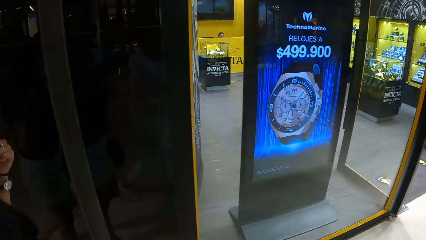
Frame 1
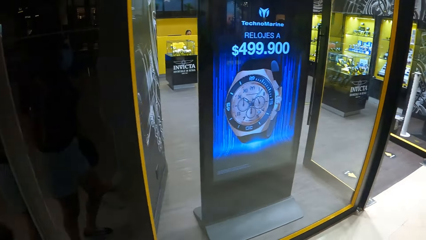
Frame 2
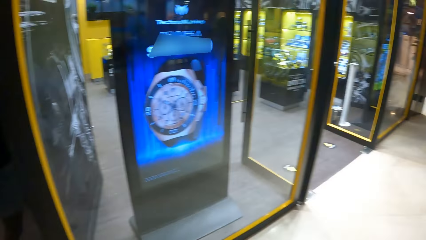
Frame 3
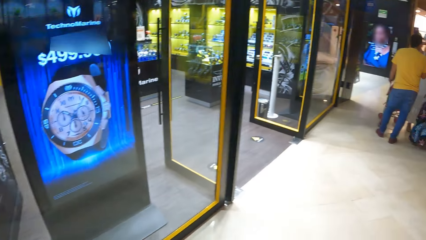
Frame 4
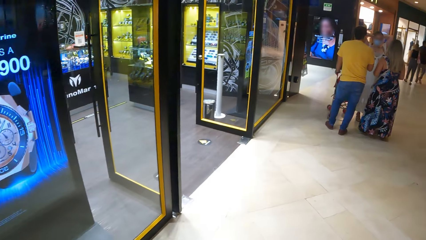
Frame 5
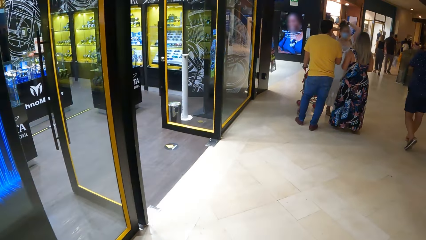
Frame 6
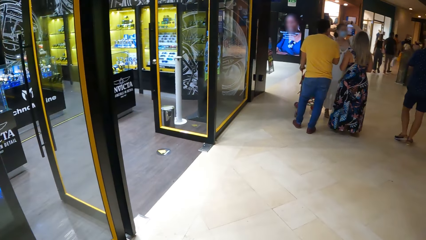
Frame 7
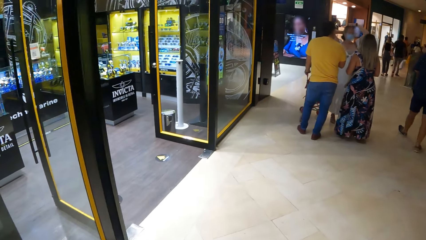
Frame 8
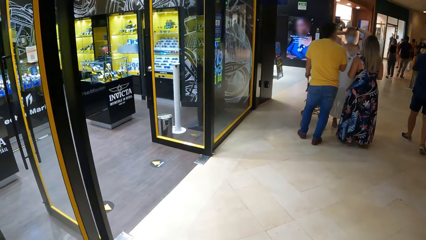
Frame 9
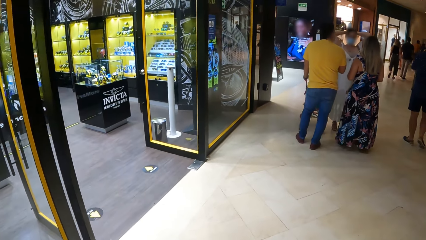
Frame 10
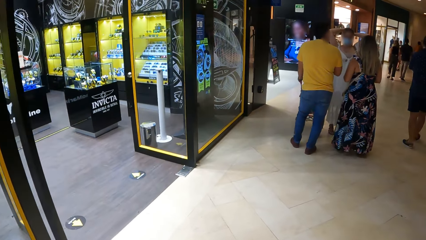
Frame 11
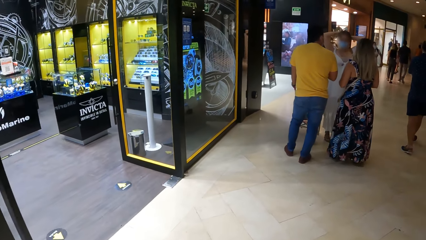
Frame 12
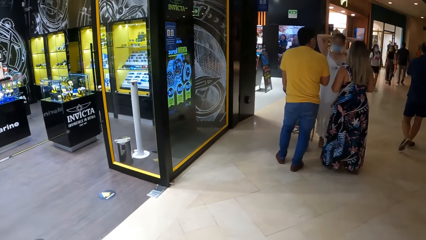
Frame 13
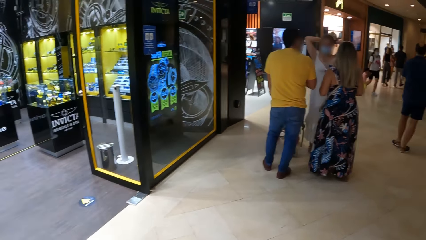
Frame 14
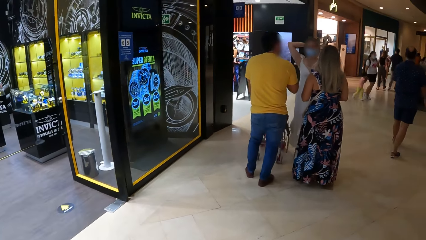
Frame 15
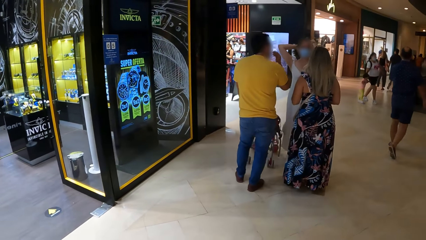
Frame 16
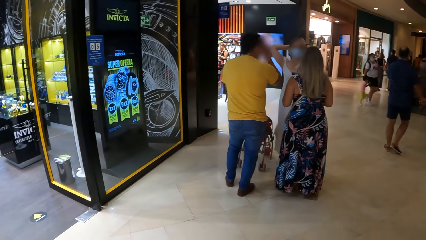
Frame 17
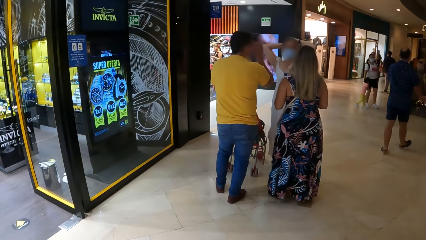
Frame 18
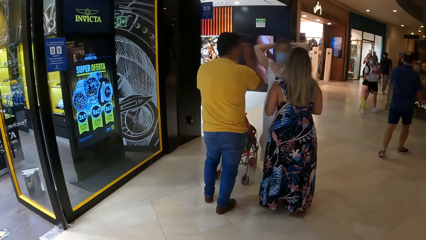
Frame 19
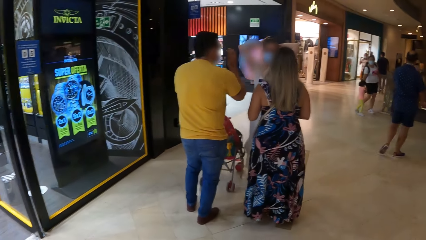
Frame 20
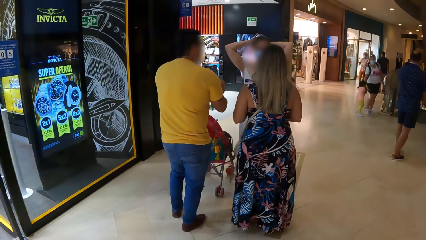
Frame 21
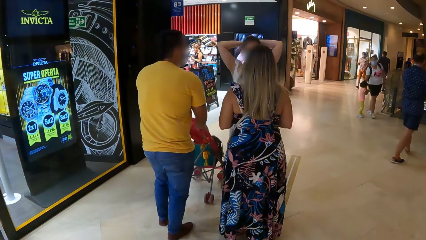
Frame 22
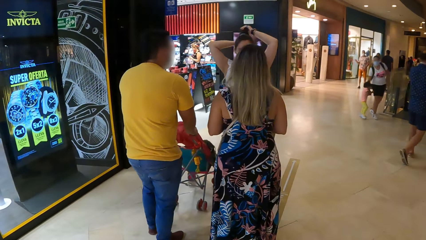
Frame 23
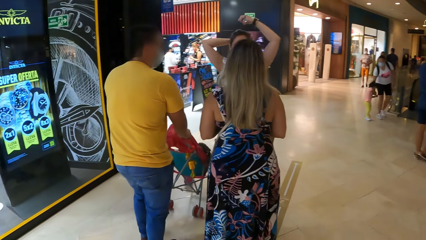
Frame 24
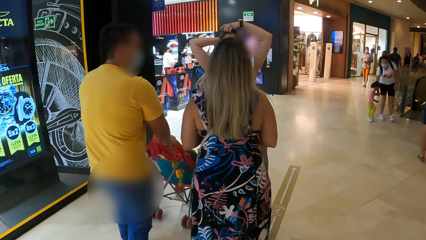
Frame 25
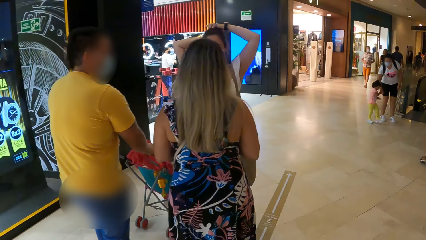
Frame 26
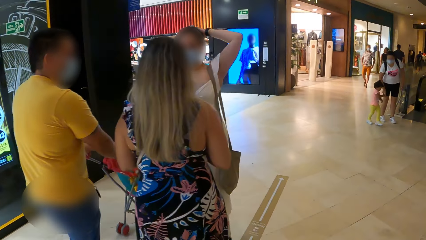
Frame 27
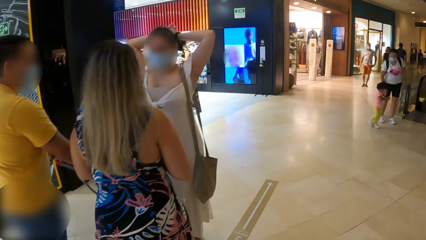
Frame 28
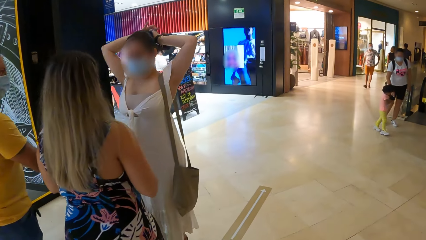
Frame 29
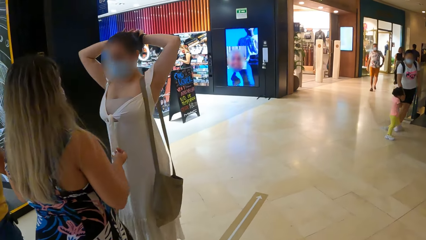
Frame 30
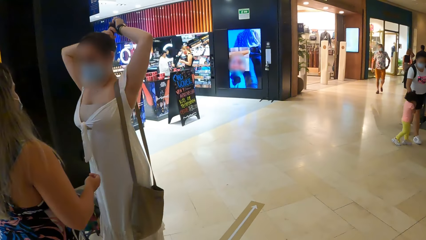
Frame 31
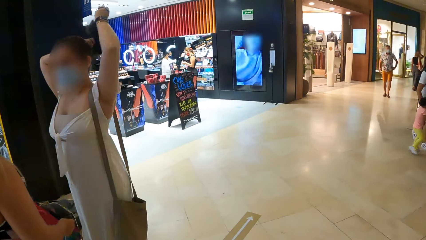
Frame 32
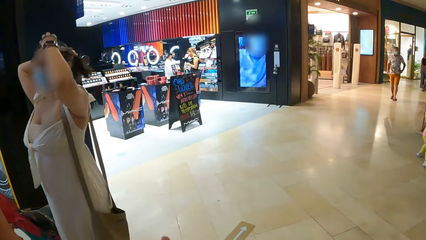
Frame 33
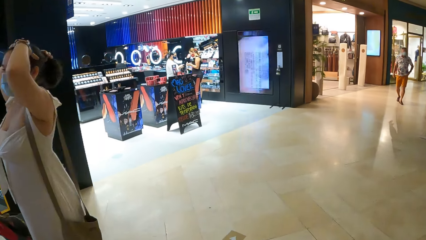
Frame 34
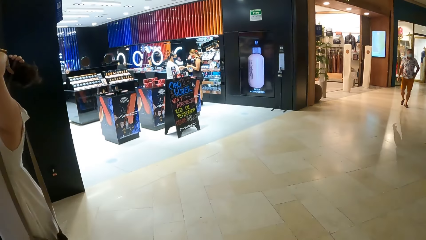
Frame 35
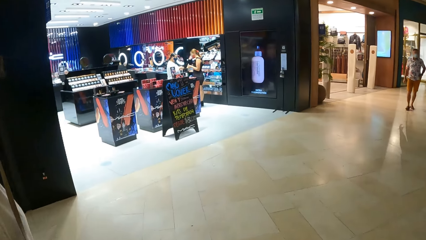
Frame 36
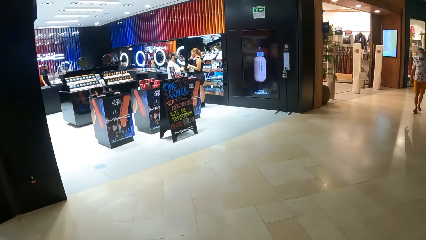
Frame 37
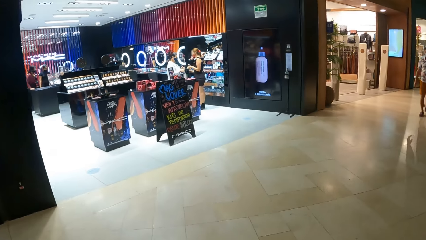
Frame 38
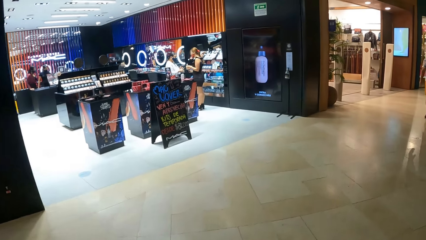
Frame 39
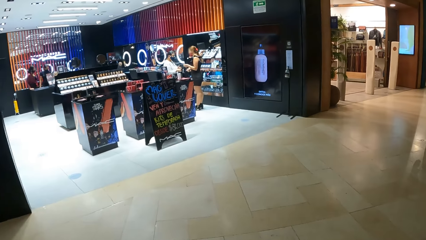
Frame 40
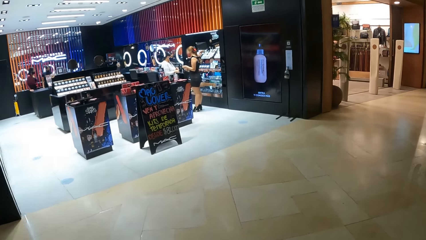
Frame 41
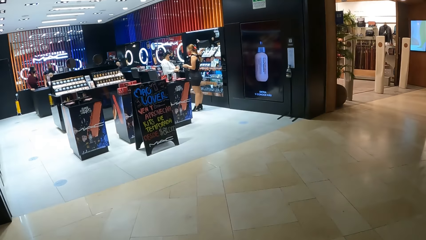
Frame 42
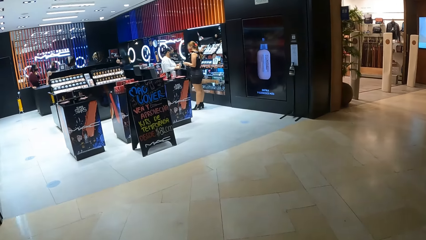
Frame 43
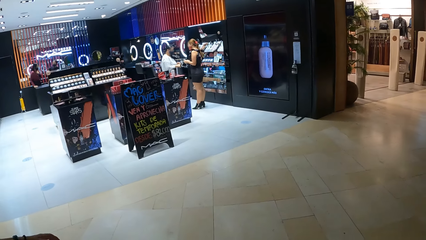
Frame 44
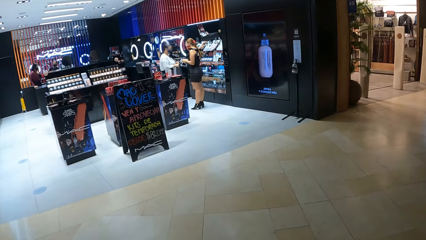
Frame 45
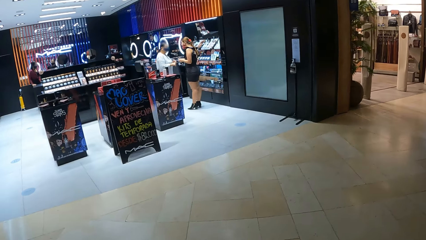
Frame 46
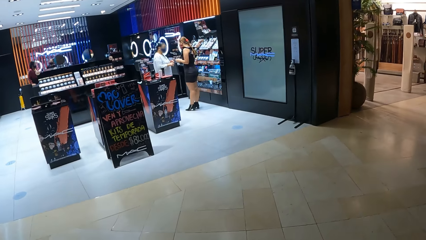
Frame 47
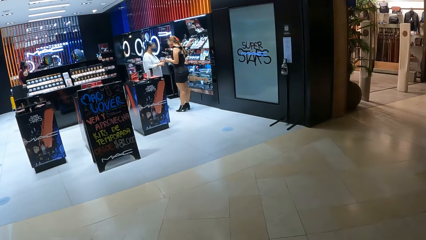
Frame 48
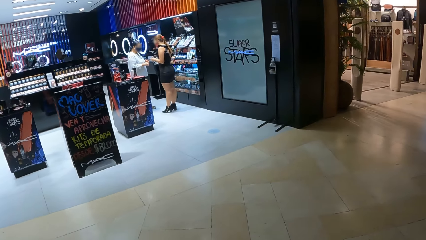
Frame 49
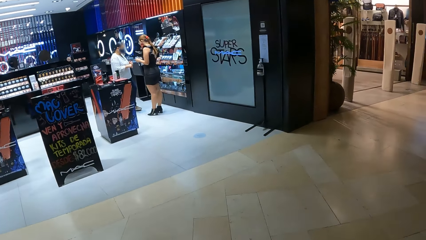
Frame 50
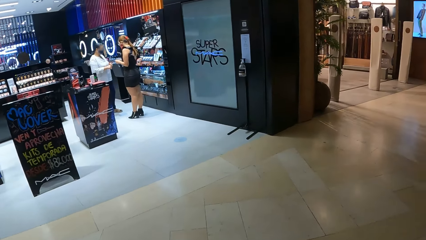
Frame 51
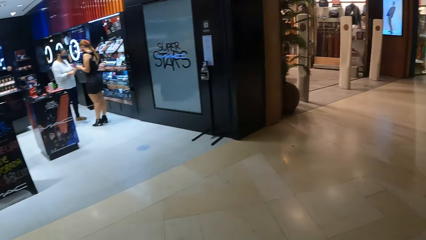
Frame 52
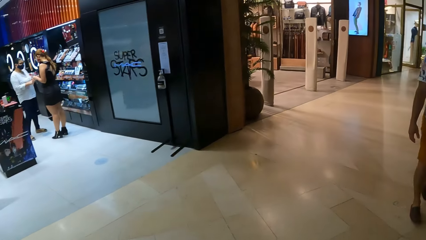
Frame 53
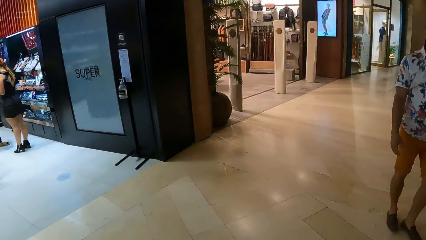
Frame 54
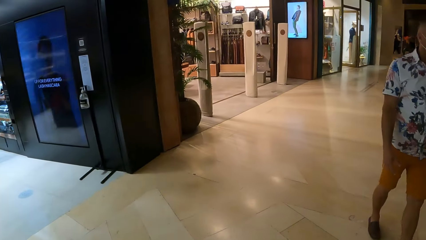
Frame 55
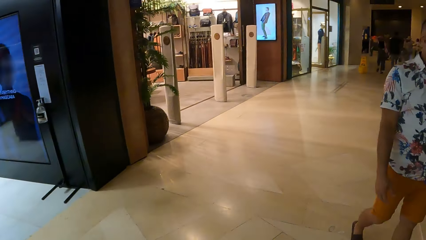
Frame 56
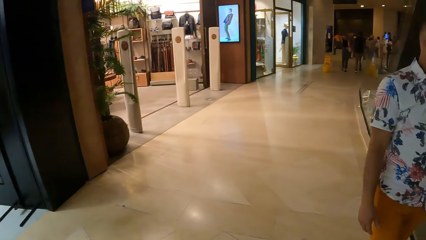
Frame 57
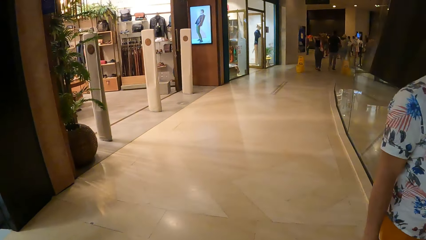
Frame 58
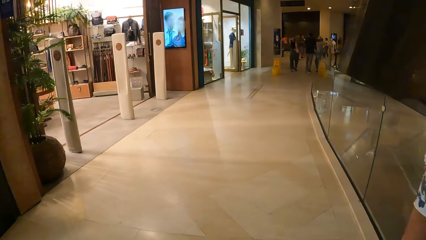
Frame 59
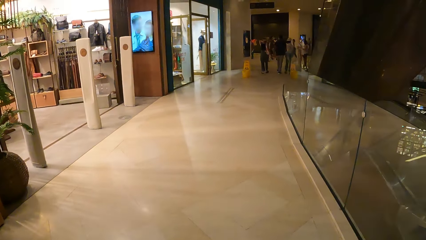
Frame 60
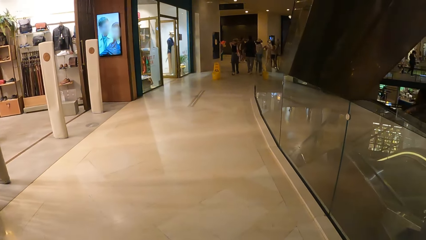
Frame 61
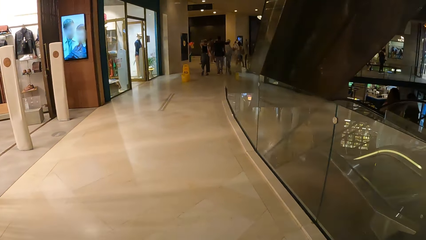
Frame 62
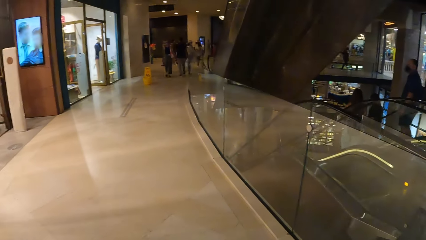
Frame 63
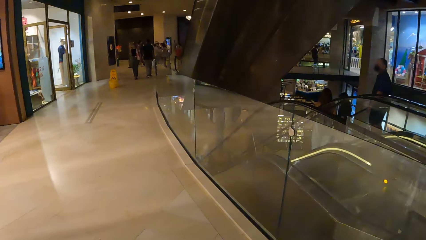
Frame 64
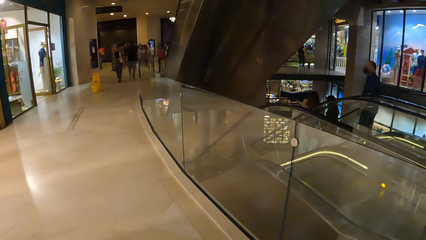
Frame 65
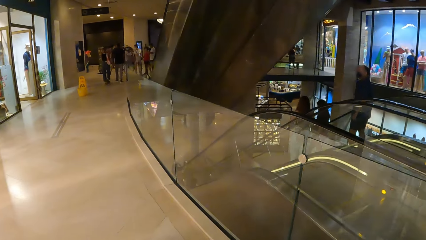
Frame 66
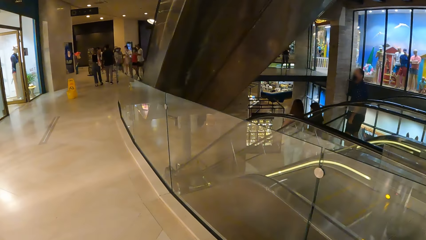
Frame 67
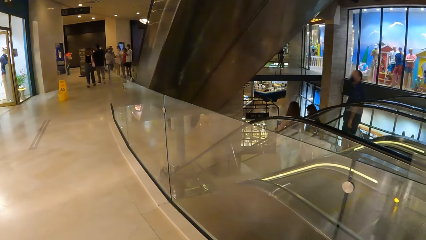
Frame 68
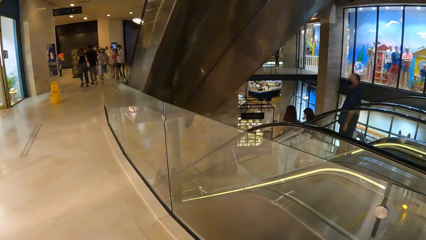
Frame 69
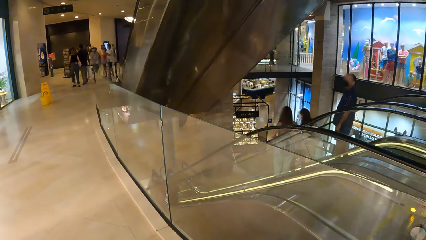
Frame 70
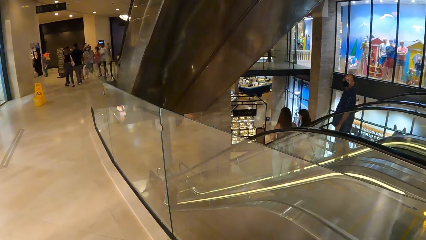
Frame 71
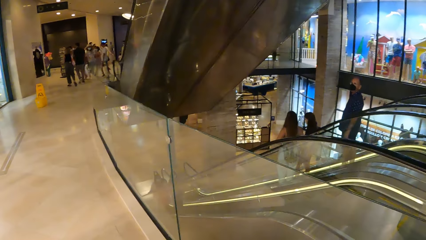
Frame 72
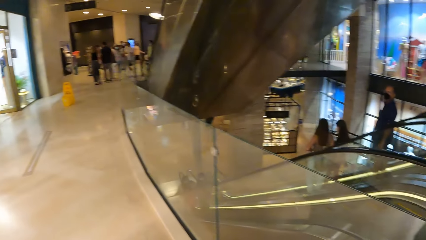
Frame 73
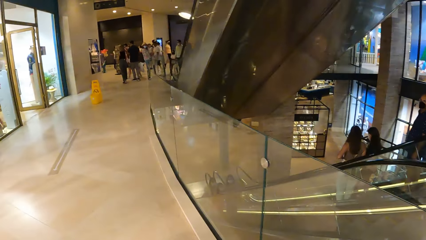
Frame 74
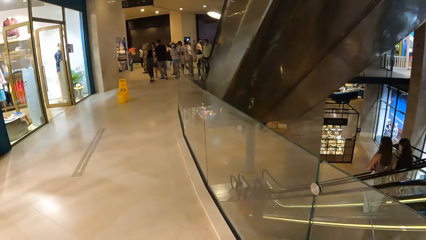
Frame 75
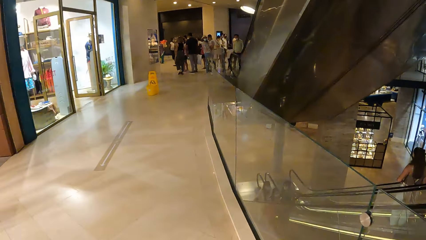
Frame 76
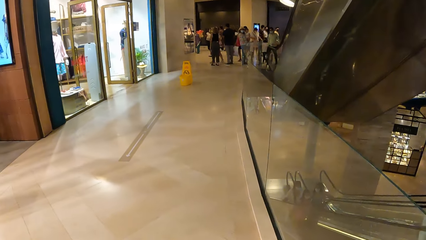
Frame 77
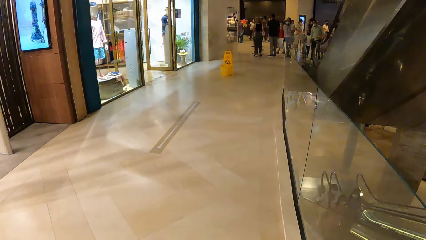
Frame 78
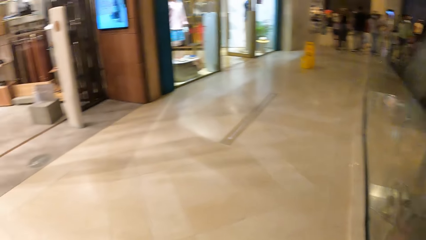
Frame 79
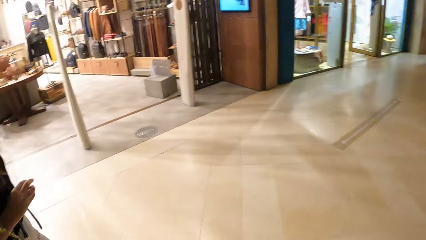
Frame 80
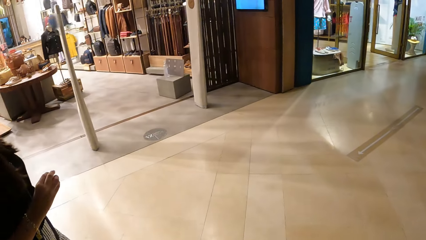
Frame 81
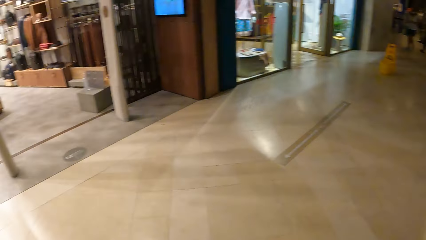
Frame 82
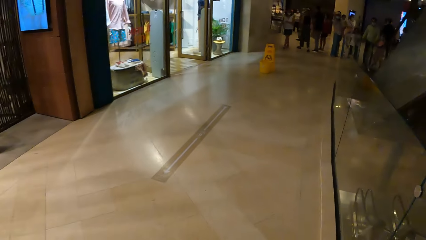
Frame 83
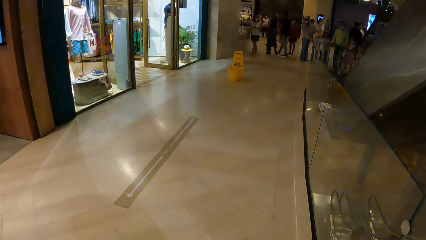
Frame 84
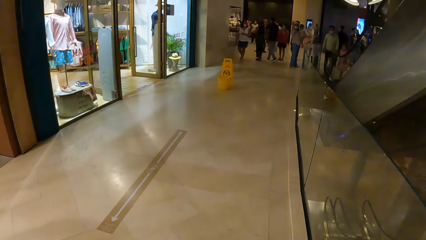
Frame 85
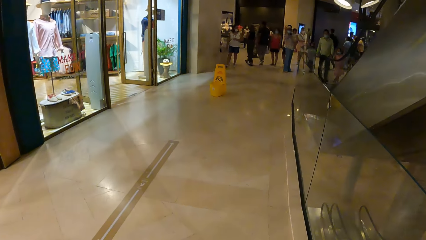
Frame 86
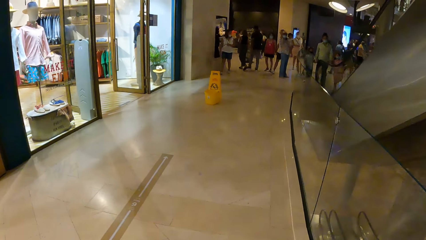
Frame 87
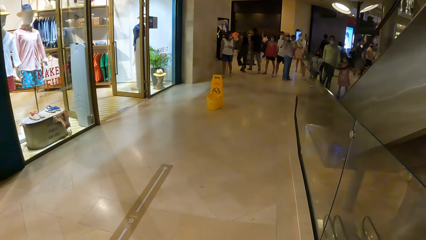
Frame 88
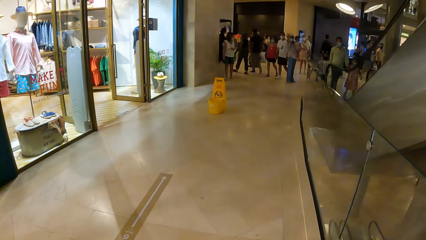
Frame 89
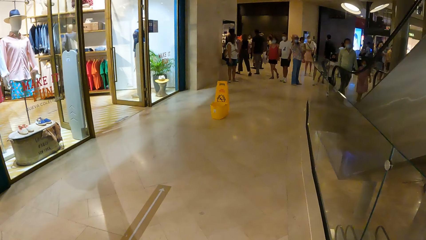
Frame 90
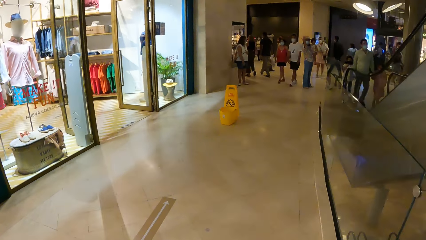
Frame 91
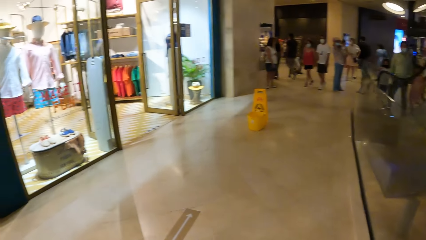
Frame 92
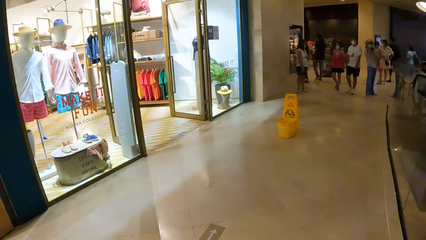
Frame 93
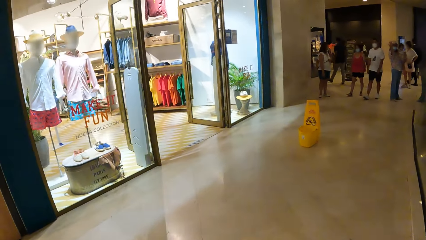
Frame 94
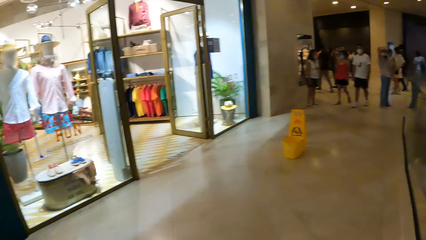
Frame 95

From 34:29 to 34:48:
The camera wearer walks around the mall. A man walks around the room.
